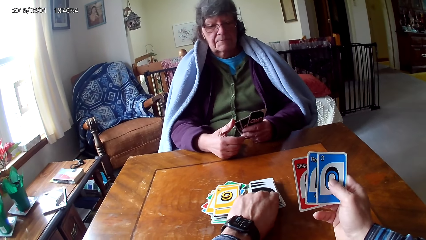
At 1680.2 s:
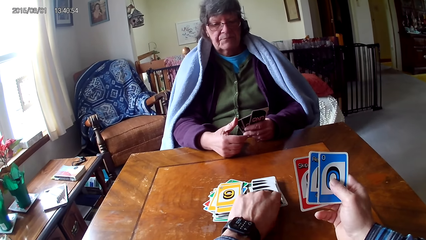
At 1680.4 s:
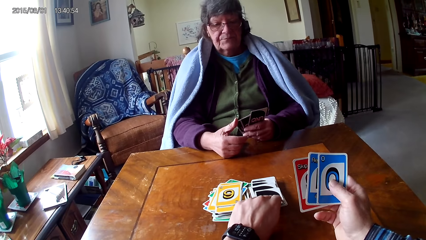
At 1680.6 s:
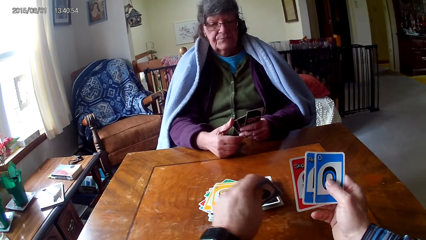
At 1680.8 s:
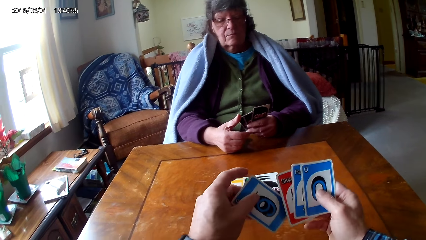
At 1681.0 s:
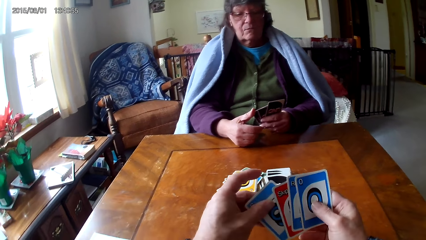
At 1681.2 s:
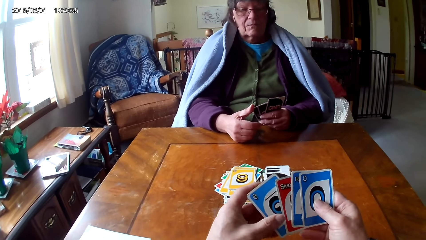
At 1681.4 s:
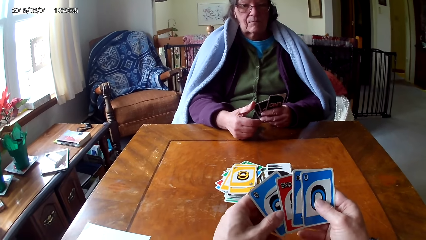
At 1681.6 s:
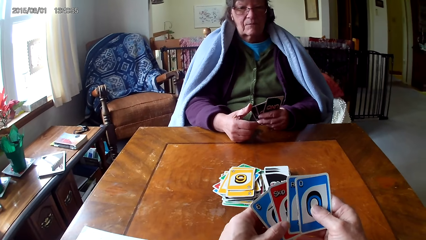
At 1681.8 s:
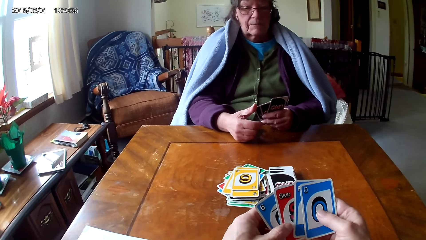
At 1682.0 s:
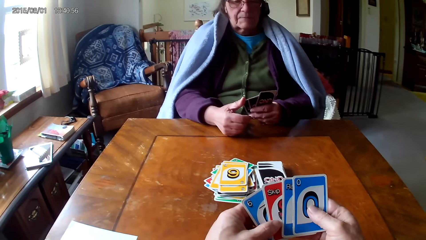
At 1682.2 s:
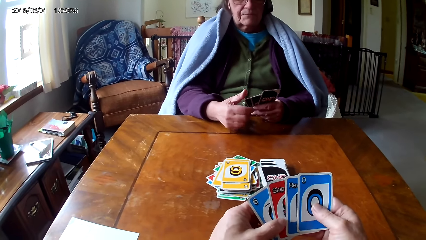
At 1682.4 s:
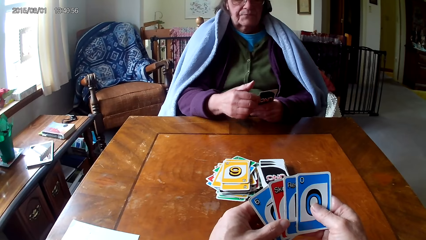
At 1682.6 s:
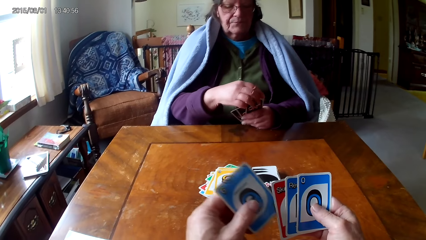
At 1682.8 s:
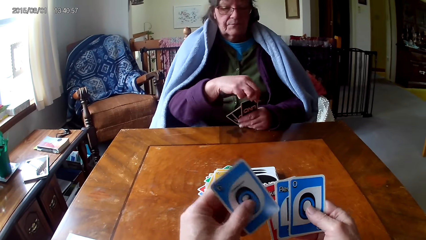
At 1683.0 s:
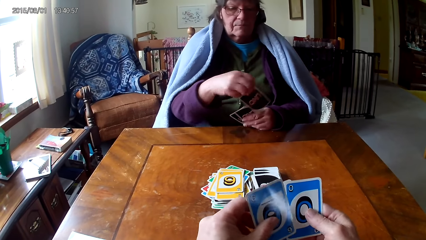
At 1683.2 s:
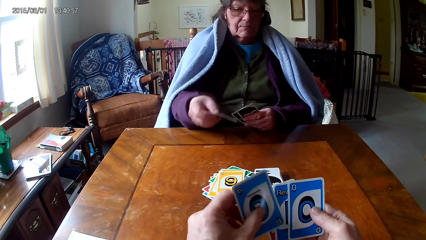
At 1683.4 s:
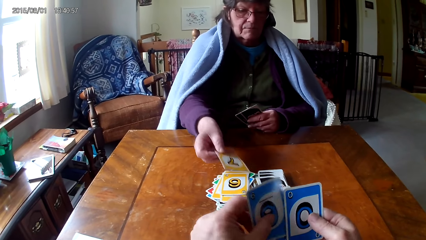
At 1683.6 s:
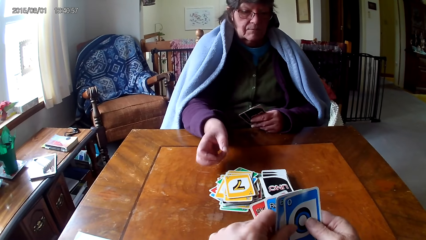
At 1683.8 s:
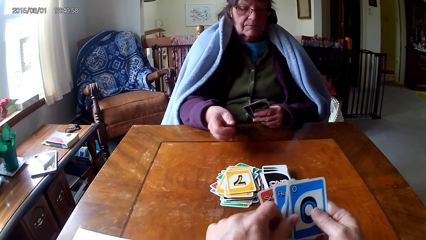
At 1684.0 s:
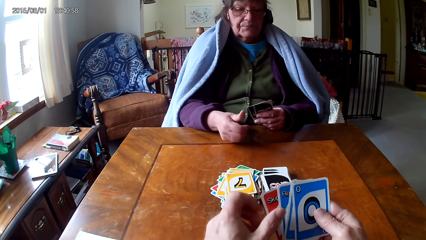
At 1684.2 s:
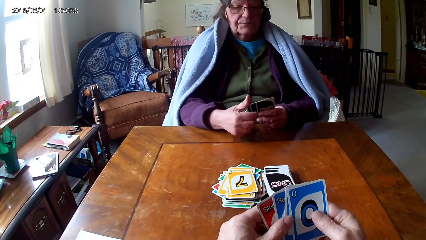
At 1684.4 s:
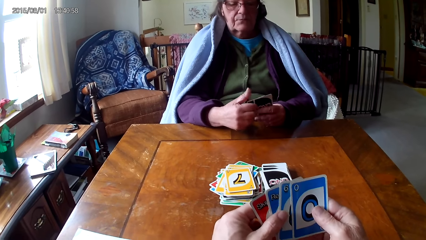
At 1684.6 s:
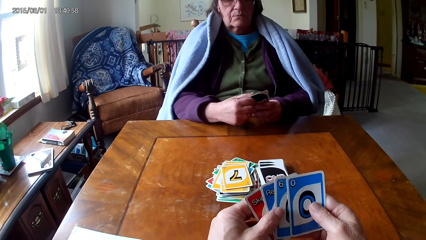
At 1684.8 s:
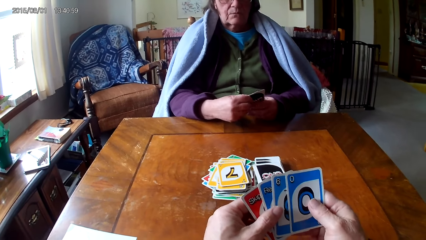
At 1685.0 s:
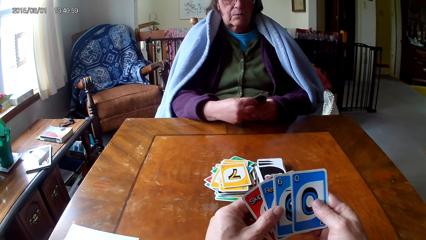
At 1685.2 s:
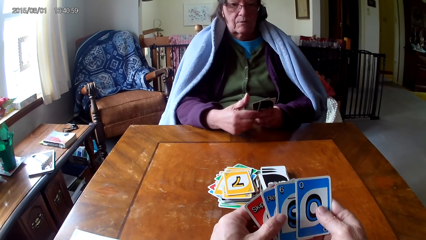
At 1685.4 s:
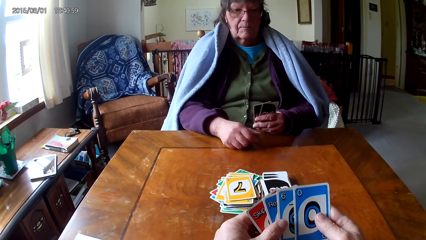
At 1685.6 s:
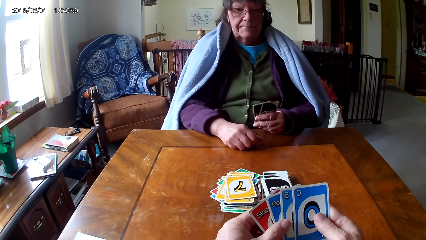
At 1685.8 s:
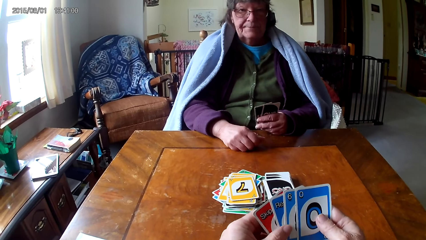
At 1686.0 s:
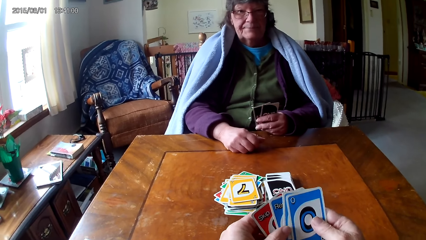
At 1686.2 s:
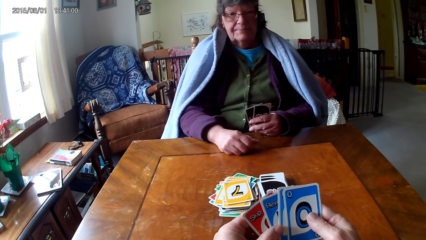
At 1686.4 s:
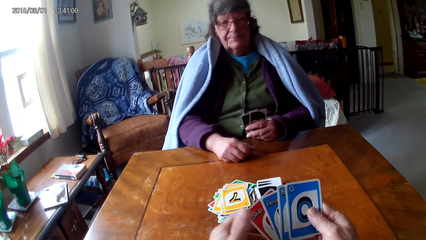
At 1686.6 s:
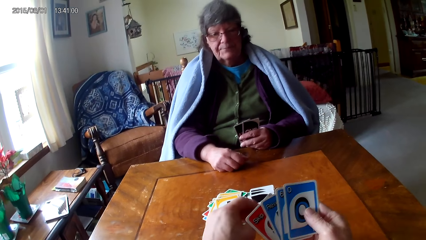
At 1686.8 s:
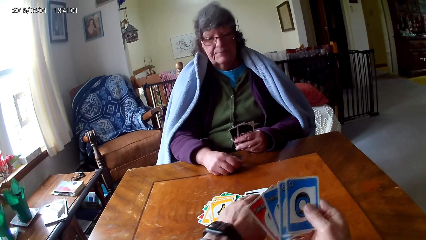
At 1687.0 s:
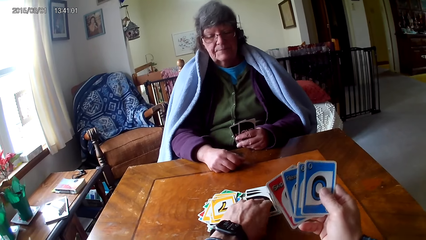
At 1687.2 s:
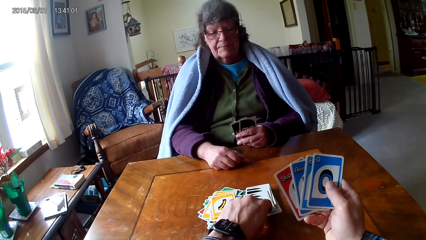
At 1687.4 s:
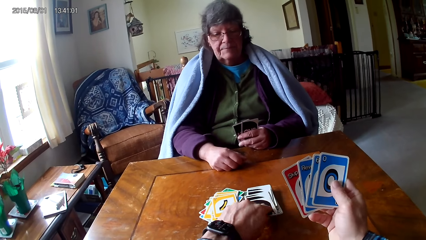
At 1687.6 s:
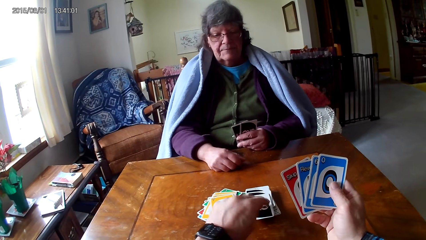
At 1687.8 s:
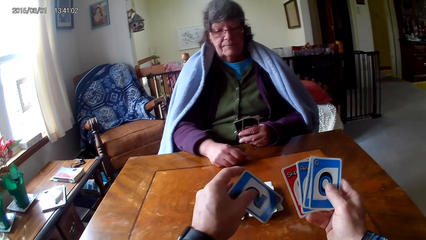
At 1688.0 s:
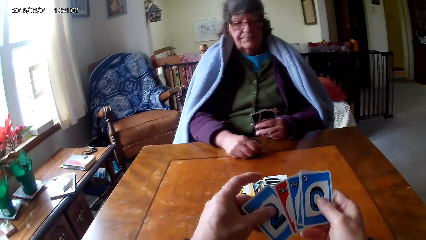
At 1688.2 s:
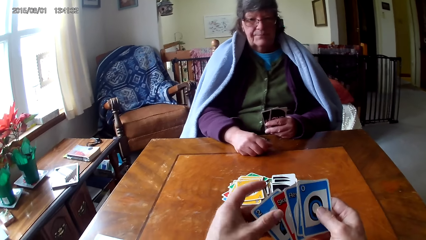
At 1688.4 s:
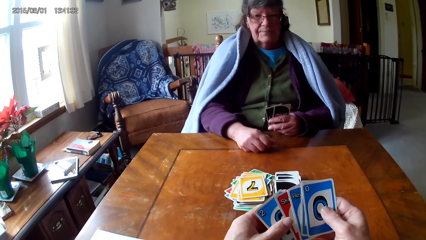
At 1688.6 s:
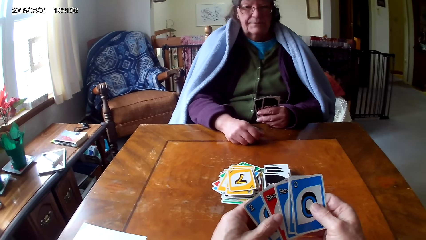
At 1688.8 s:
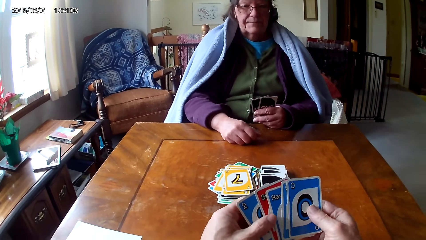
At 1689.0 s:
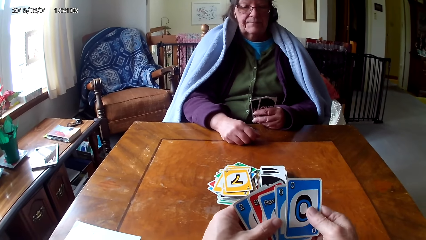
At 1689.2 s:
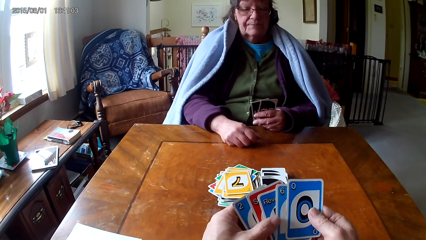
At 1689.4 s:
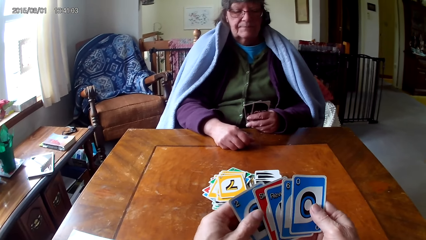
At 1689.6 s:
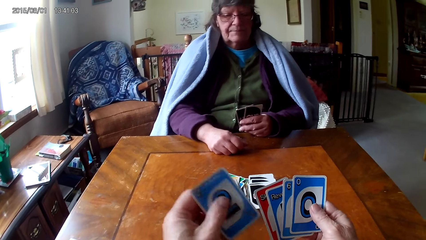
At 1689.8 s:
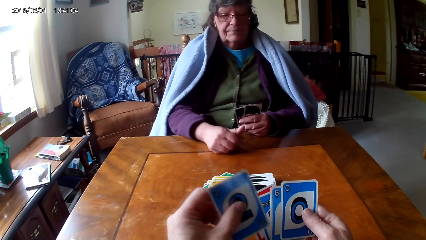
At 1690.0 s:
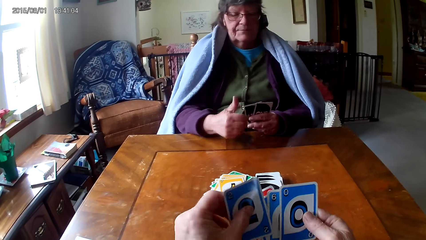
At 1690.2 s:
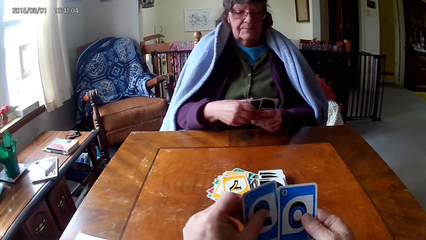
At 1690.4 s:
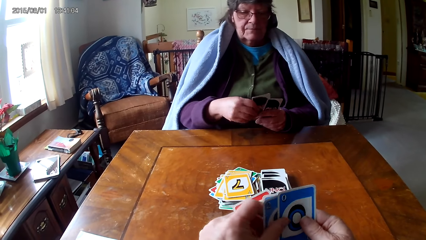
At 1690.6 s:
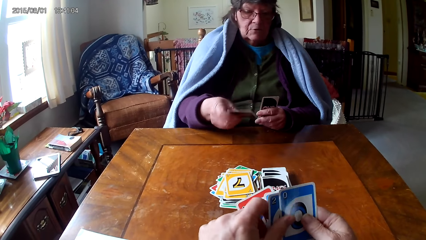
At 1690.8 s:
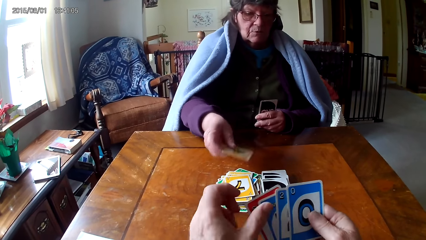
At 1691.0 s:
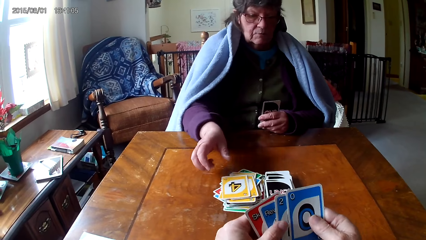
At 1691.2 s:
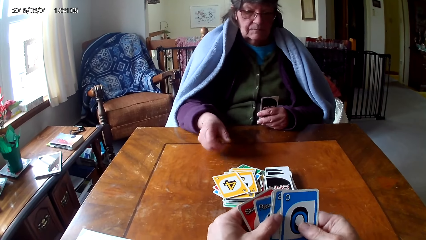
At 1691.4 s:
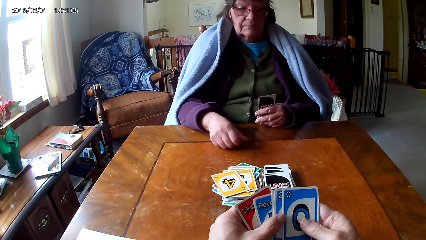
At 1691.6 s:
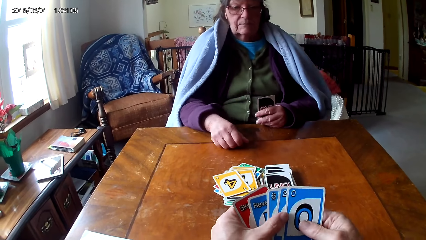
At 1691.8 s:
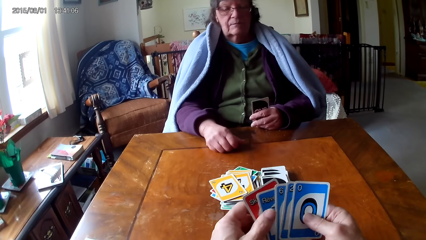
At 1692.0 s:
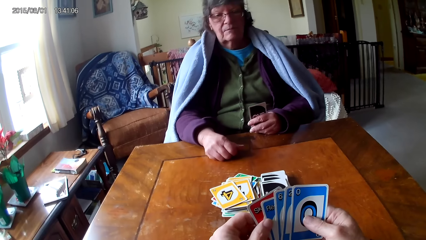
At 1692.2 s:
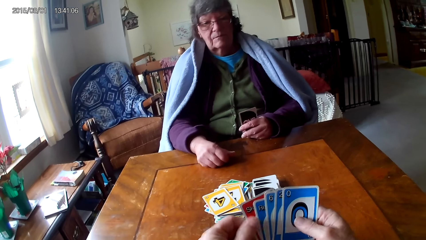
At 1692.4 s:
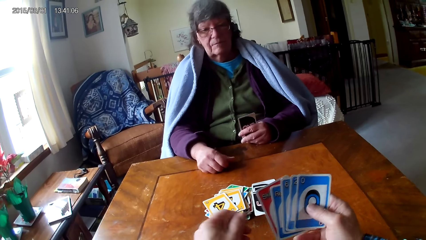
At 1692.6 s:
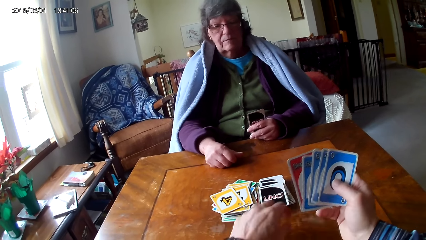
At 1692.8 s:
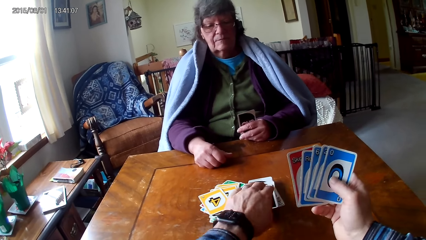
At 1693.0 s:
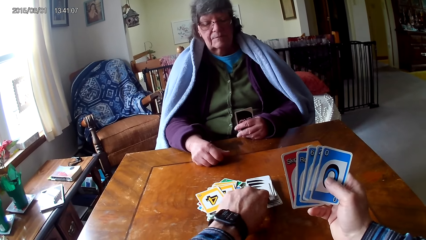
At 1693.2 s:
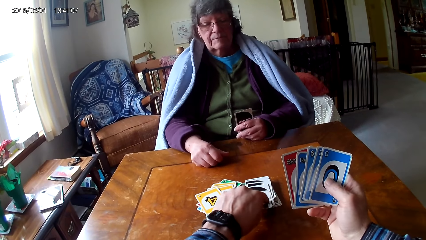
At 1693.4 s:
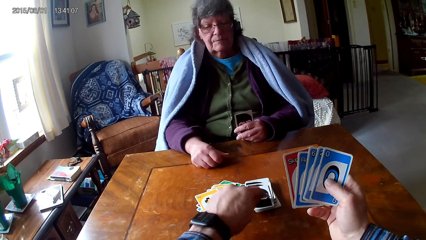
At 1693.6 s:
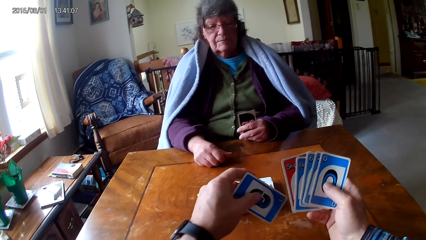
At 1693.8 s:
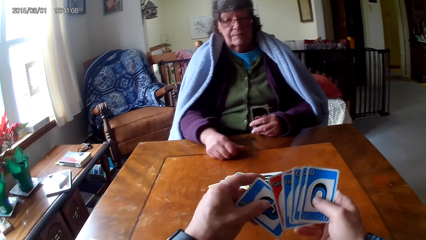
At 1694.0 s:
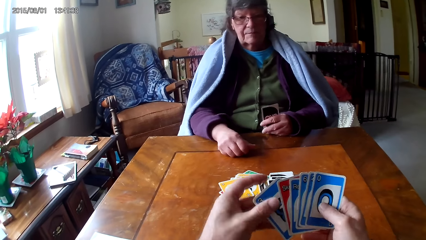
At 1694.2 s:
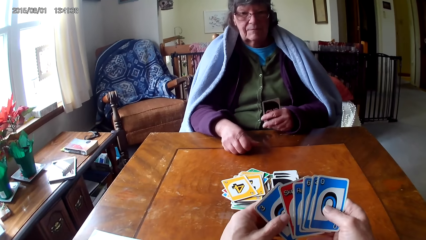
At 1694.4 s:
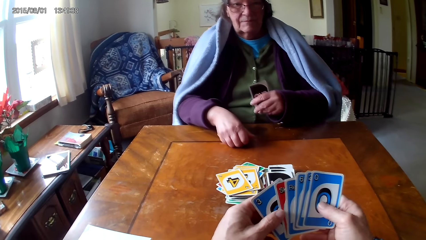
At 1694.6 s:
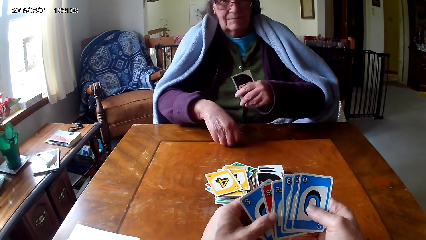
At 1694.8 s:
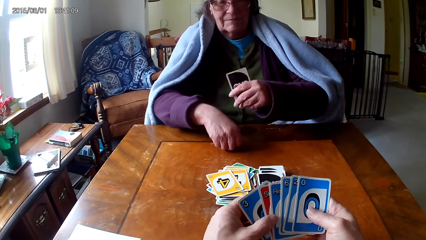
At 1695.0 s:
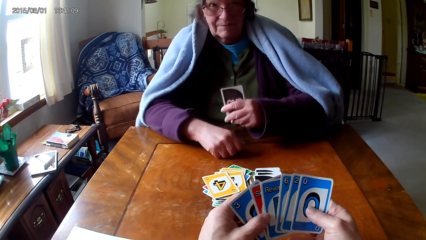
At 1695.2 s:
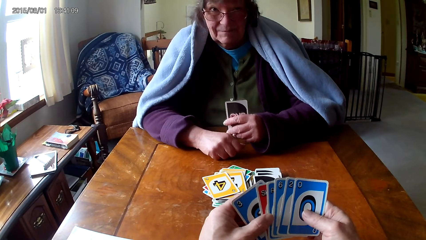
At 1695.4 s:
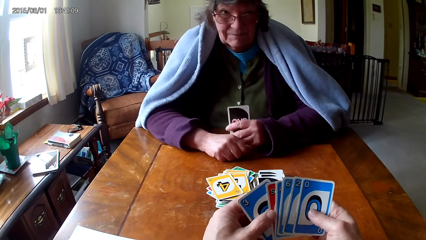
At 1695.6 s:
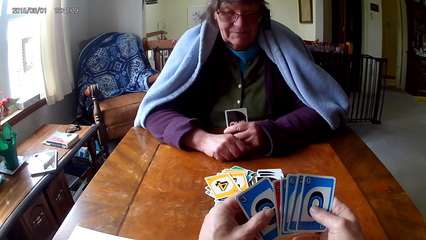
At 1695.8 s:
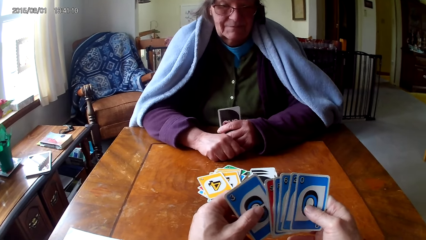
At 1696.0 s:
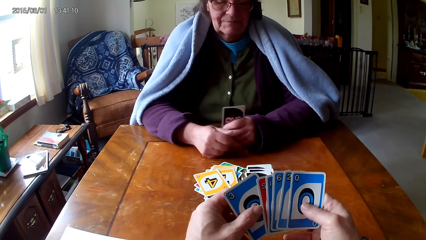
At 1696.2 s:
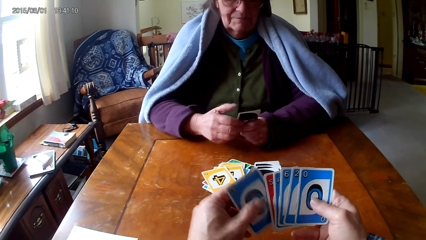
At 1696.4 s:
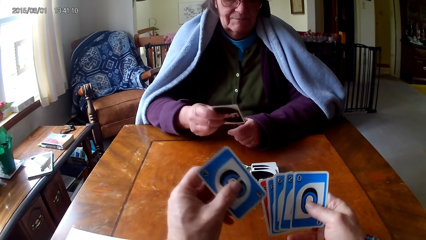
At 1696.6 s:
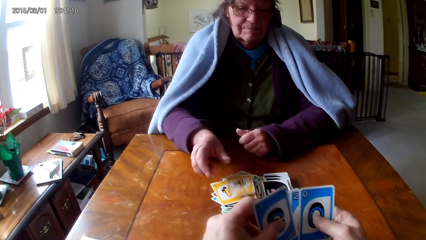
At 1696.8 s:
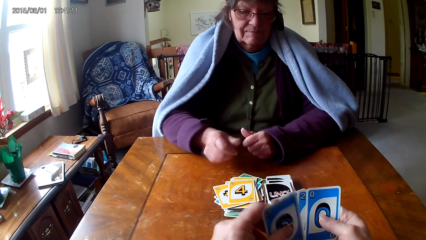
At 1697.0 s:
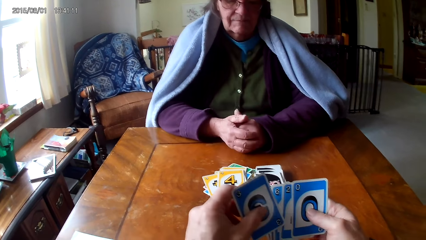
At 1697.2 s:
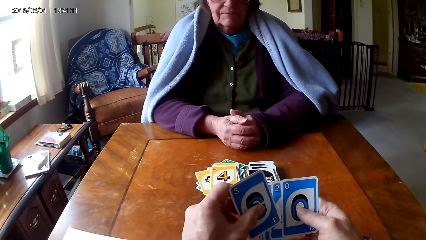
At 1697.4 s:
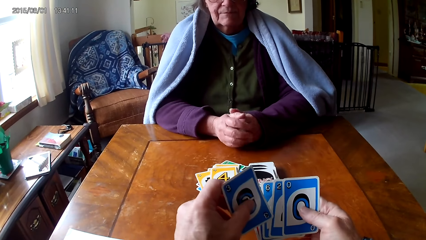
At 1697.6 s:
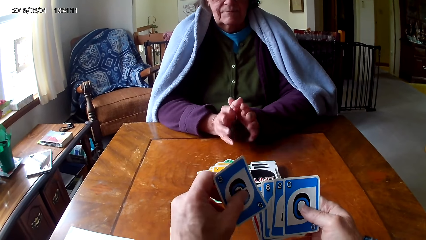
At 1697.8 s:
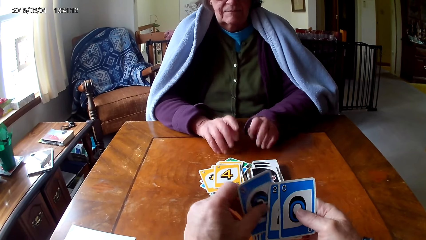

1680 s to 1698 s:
A woman picks up a card. The camera wearer picks a card on the table. They hold the cards with hands. The woman picks a card on the other hand and puts a card down. The camera wearer looks at the cards. They pick a card on the table. They hold the cards with hands. They put a card between other cards. They reshuffle the cards. The woman picks a card on the other hand and puts down the card. The camera wearer picks a card on the table. They hold the cards with hands. The woman picks a card on the other hand and puts down a card.
